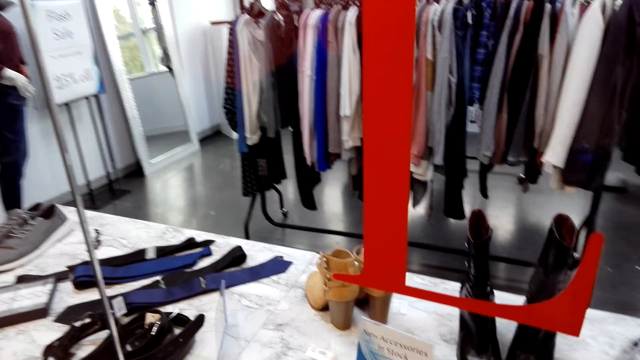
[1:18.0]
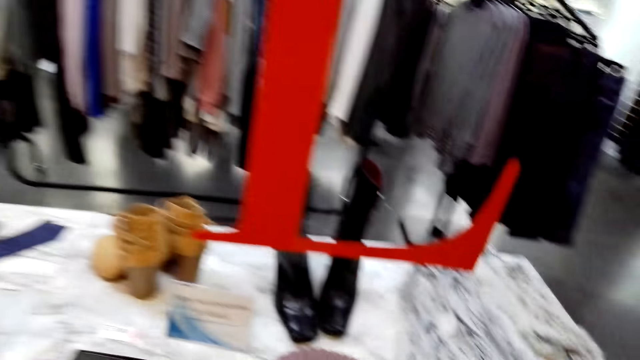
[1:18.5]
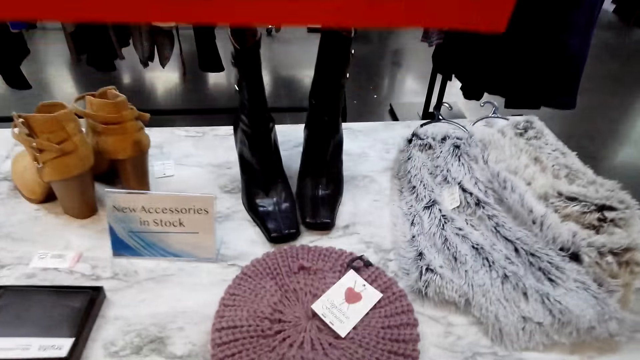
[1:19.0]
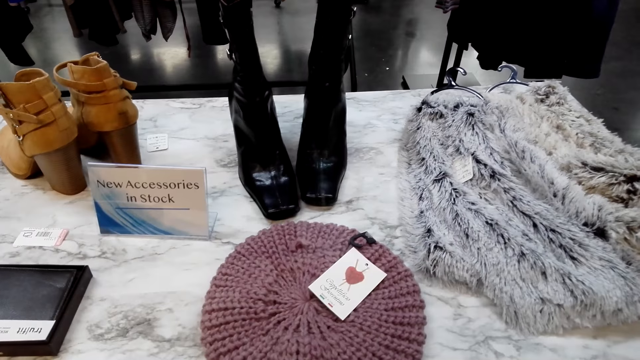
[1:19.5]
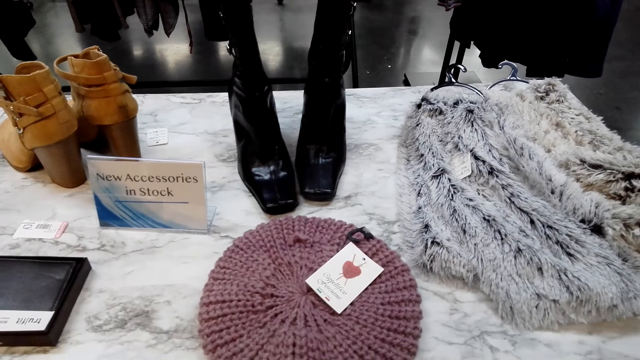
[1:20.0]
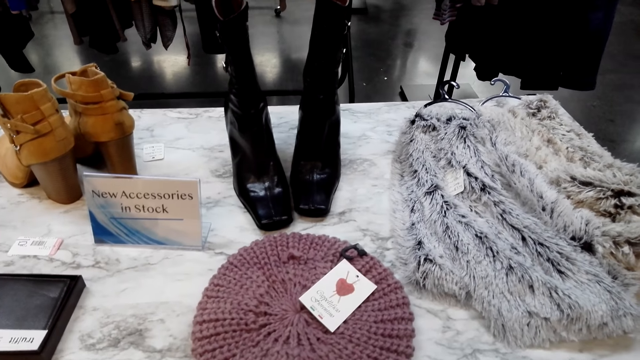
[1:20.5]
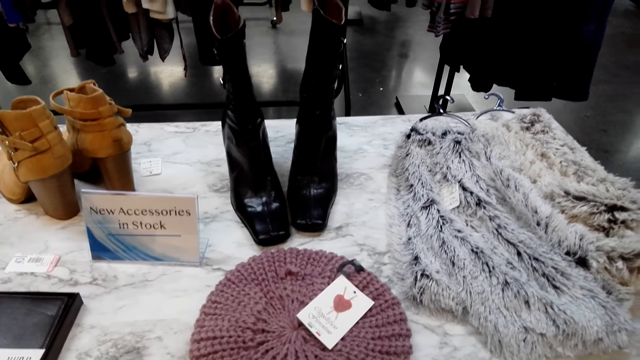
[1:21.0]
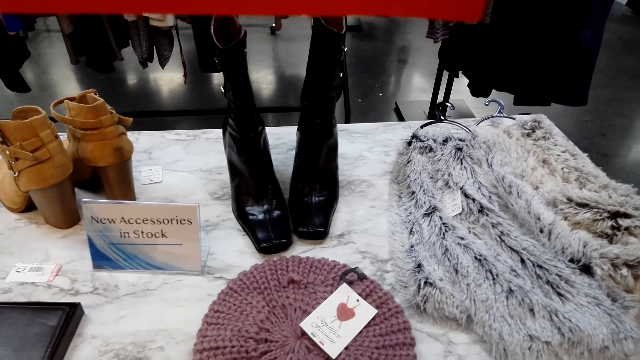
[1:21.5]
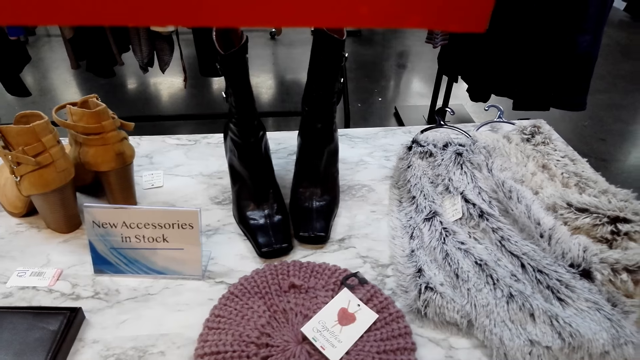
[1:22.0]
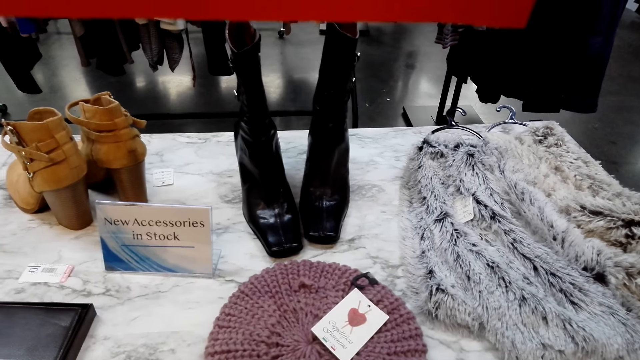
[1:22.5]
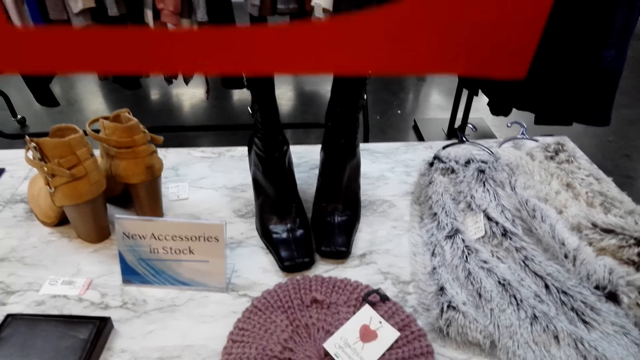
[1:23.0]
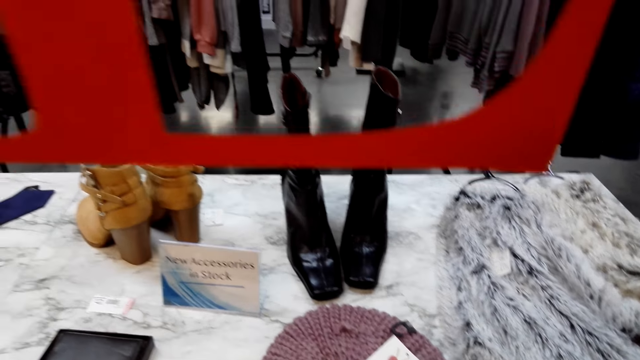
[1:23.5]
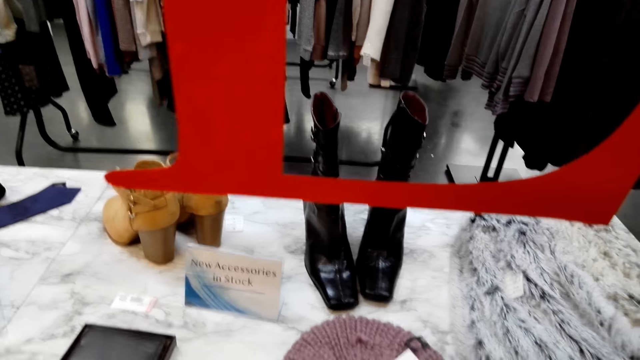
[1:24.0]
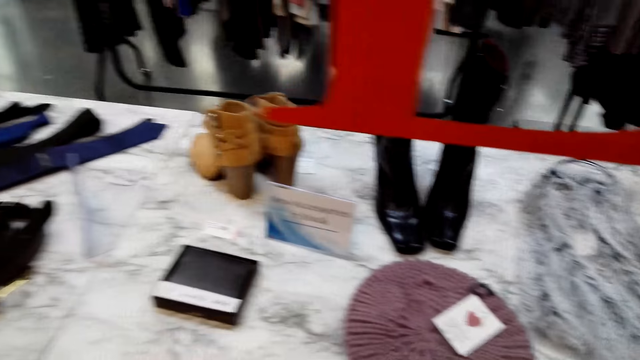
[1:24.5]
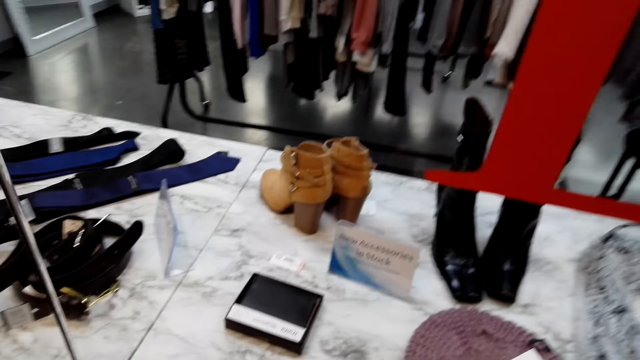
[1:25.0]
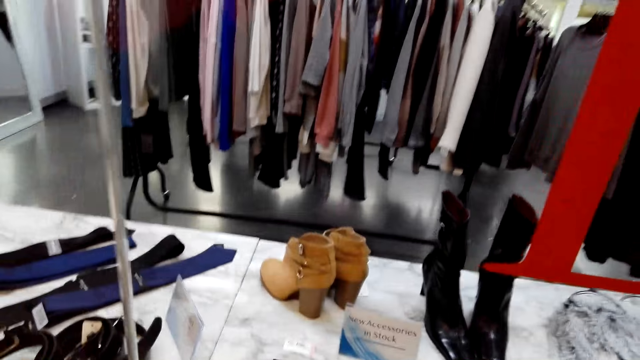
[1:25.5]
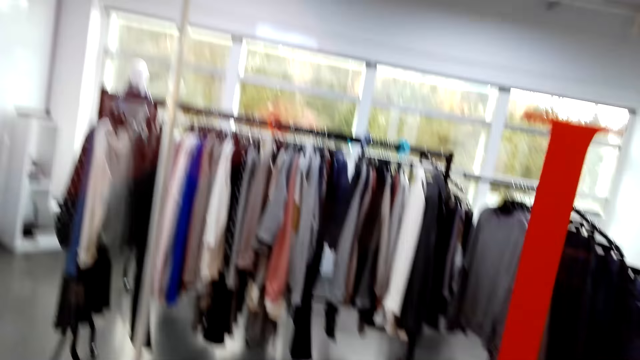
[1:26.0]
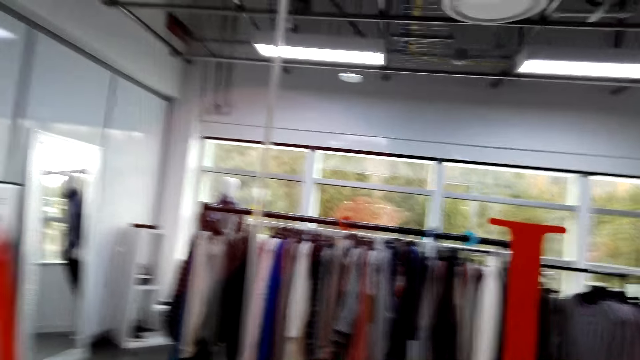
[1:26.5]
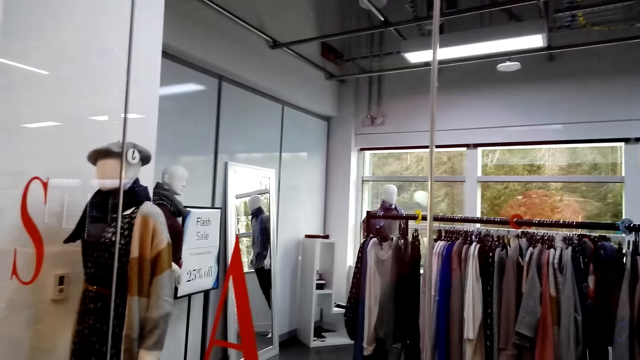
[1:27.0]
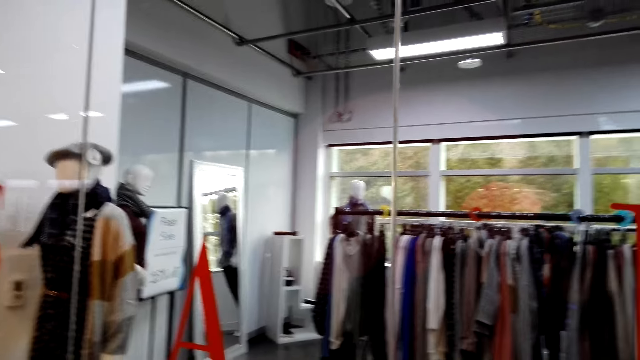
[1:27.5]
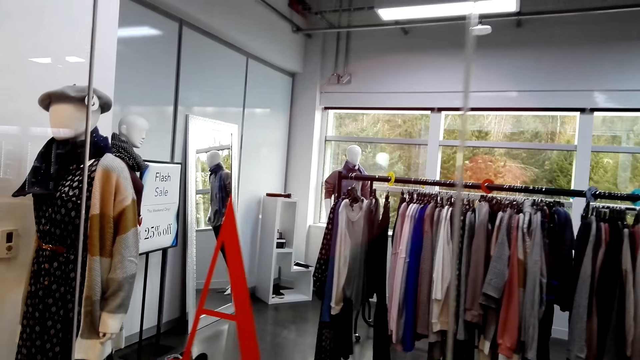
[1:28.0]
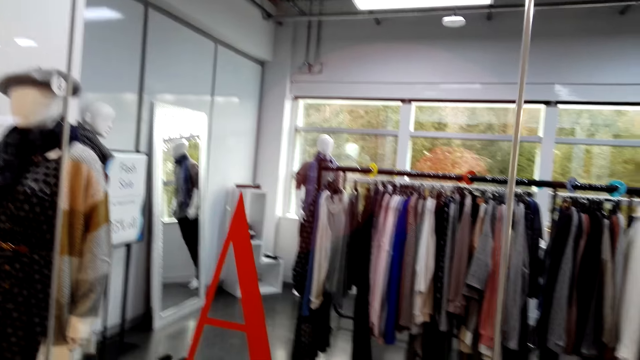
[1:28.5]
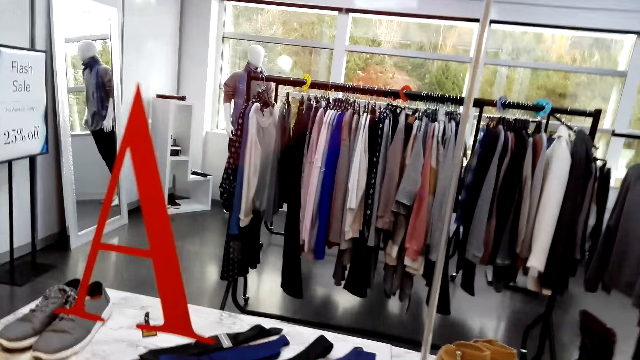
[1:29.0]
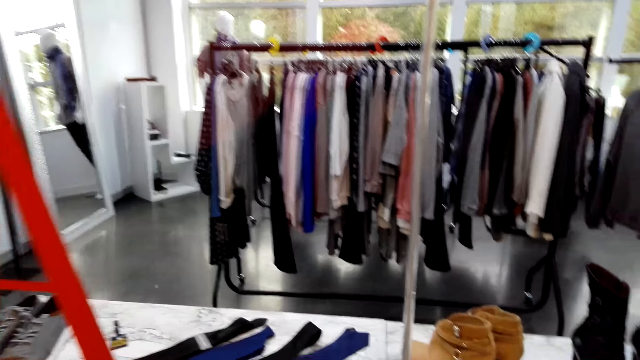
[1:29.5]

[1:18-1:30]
The camera wearer looks at a note.

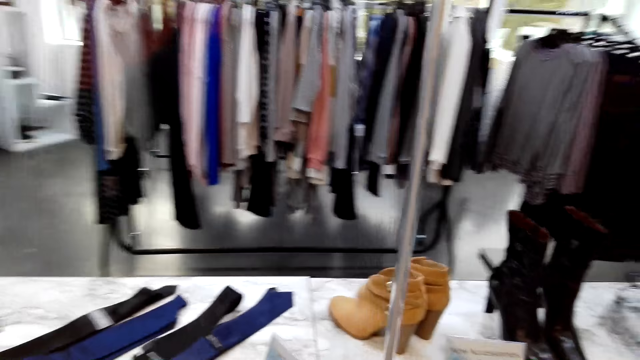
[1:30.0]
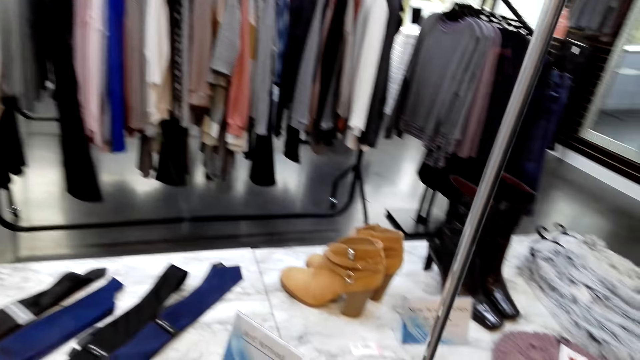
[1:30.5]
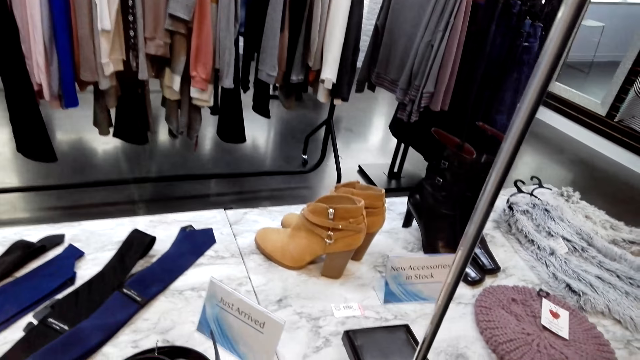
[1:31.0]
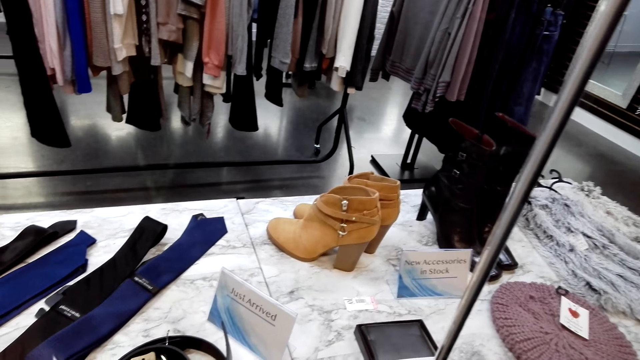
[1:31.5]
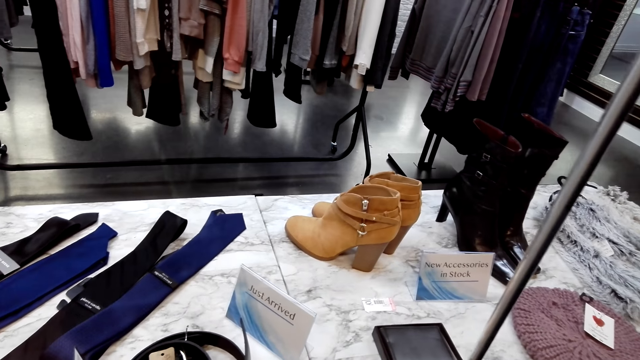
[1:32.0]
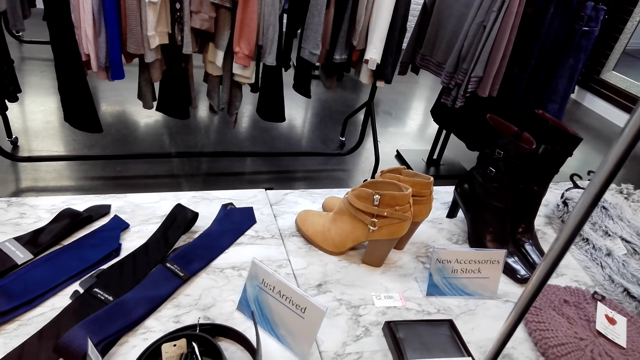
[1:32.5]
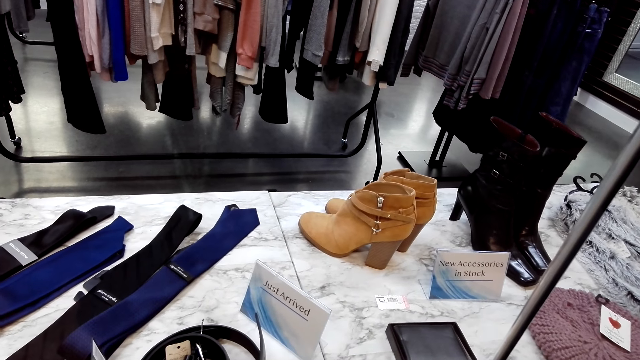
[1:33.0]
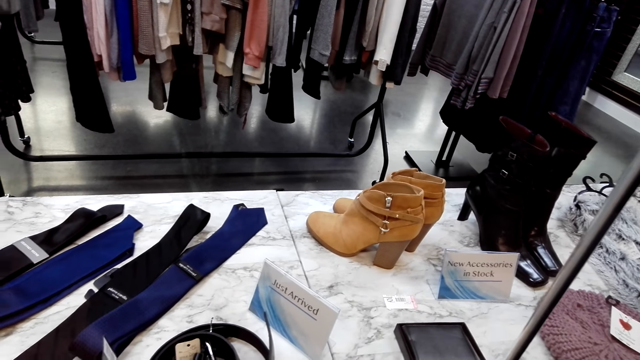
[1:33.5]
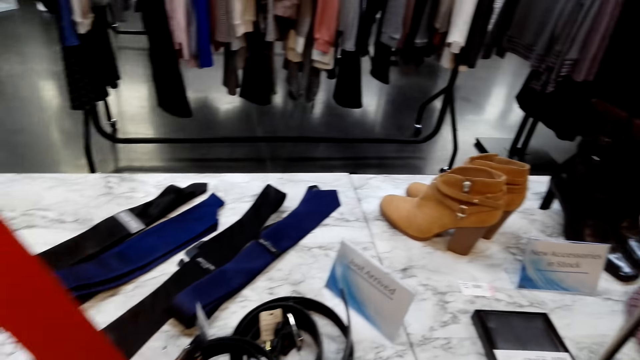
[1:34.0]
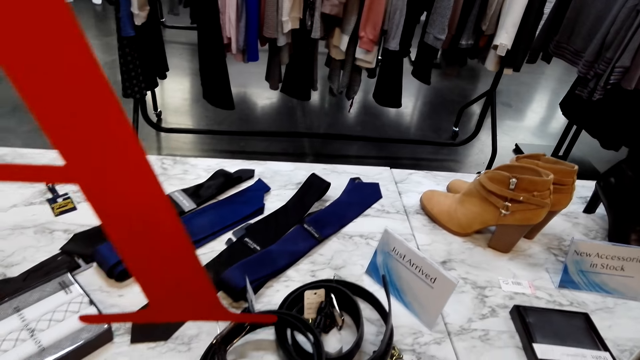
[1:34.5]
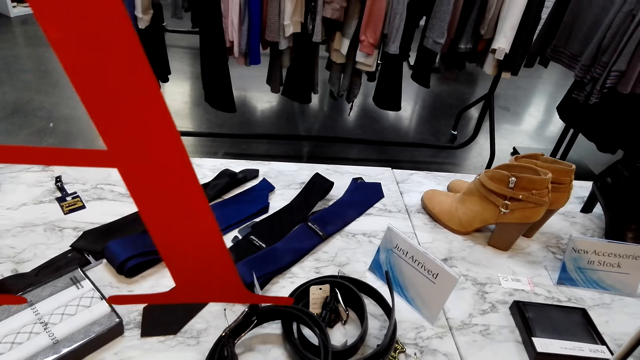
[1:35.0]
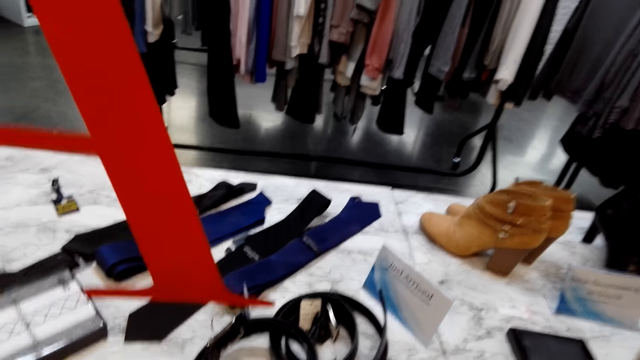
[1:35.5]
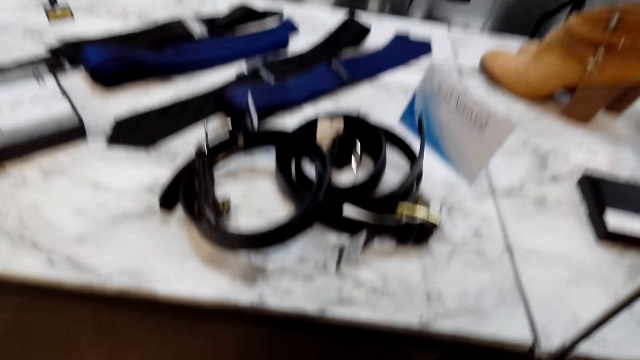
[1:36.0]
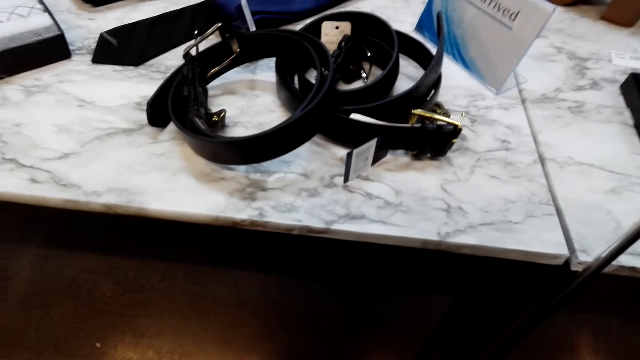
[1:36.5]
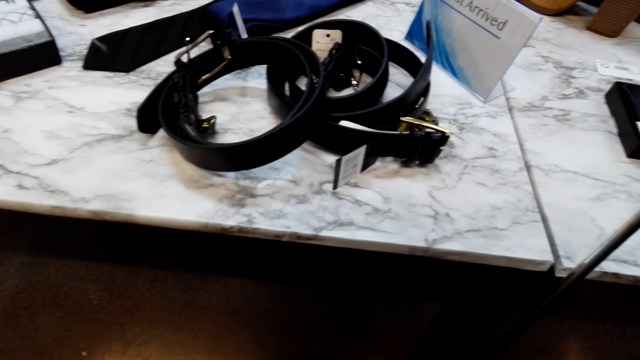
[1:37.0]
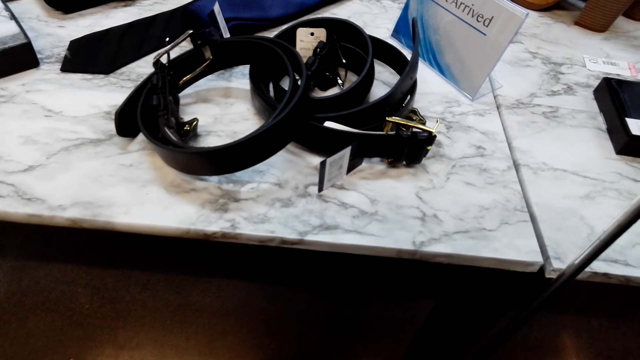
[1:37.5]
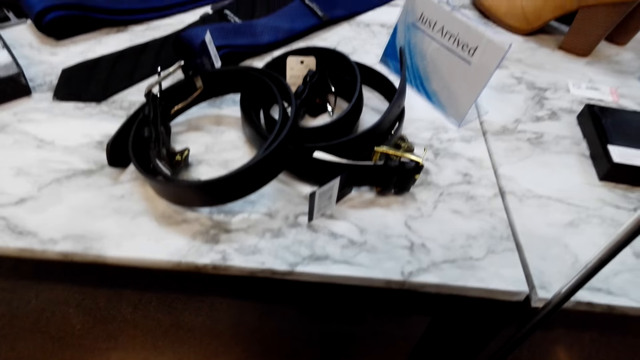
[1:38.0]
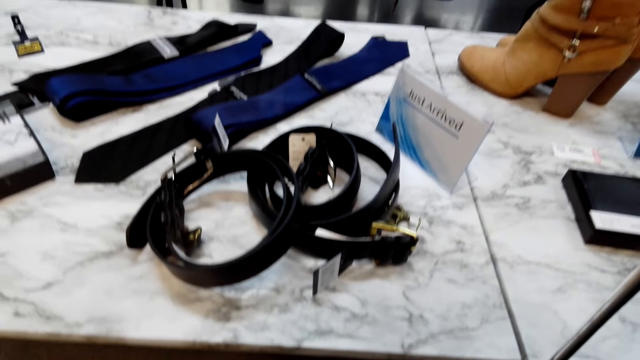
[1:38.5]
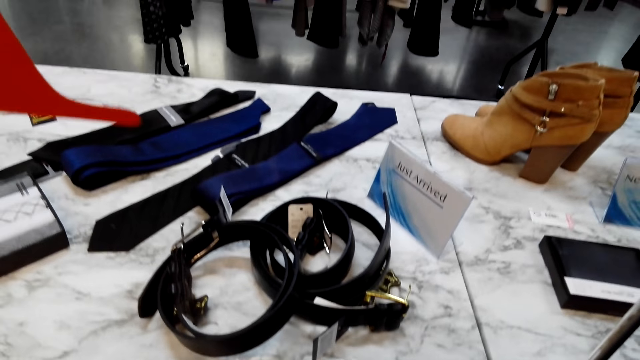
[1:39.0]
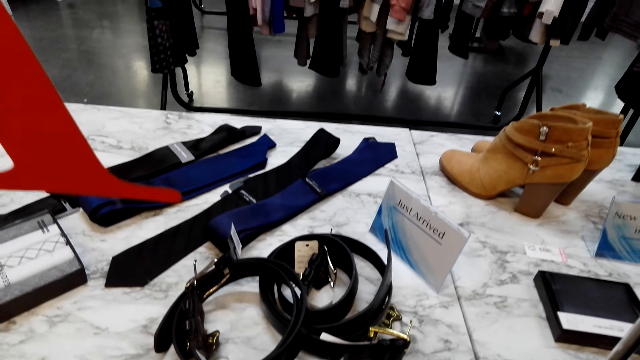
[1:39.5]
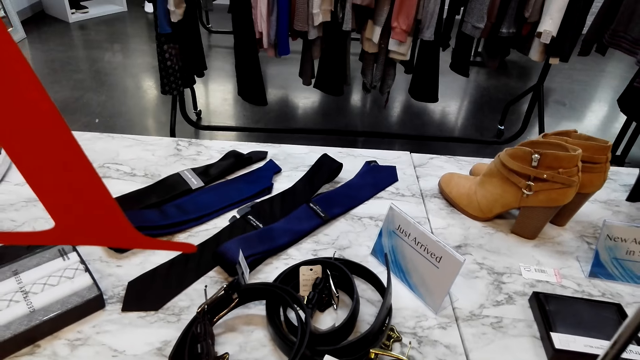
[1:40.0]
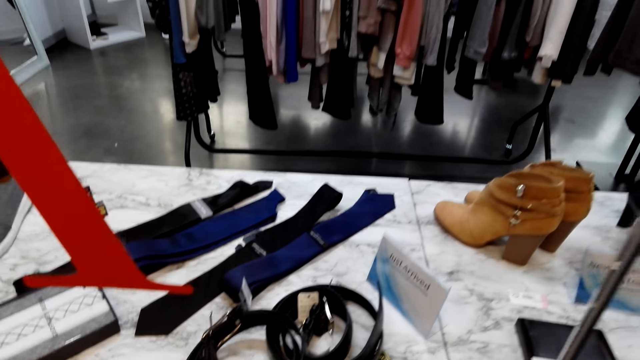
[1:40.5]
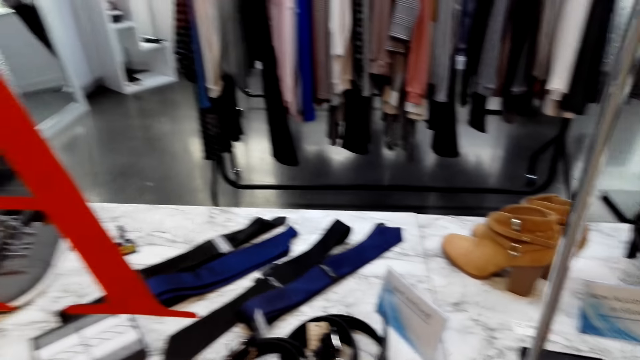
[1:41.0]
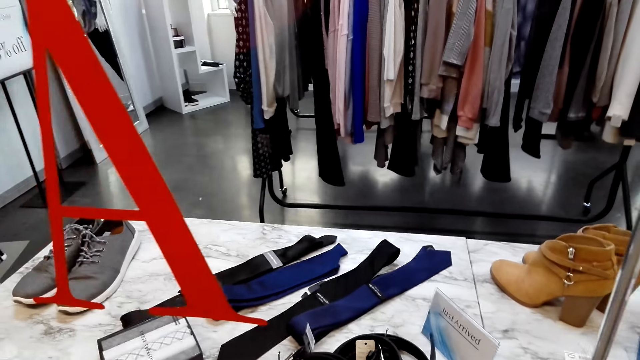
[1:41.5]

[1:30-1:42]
The camera wearer looks at ties. They look at belts.
